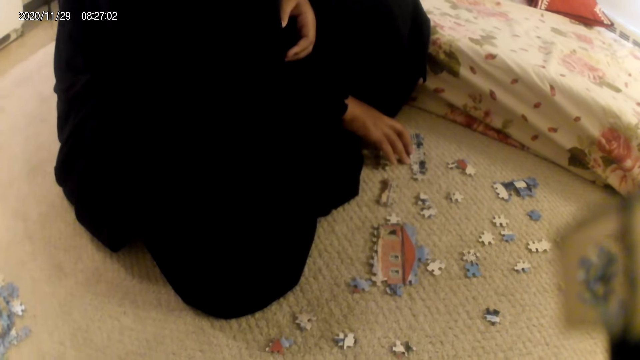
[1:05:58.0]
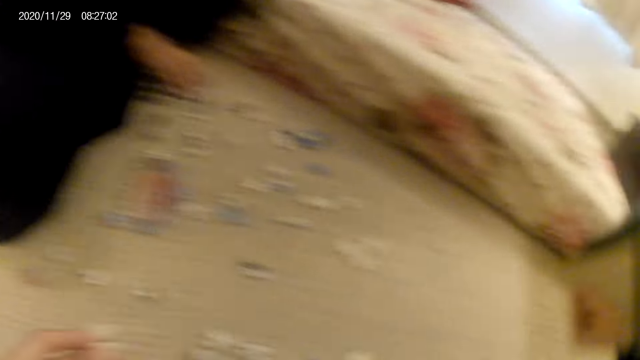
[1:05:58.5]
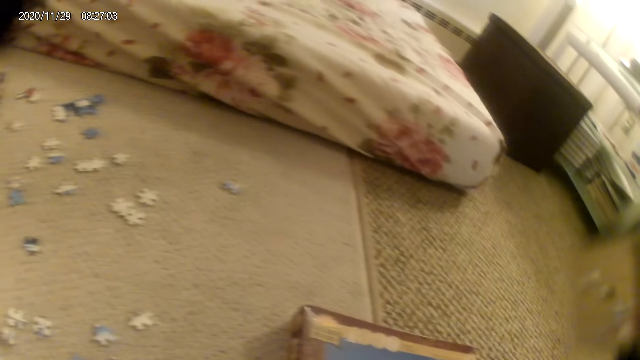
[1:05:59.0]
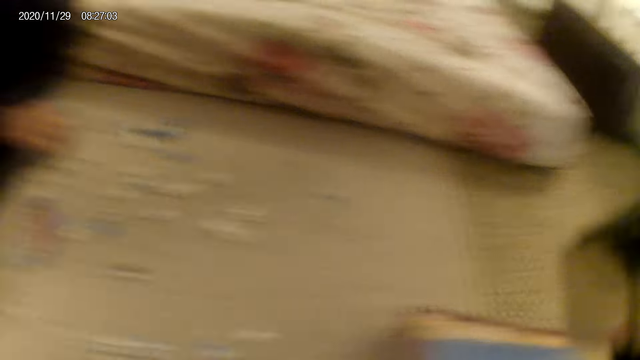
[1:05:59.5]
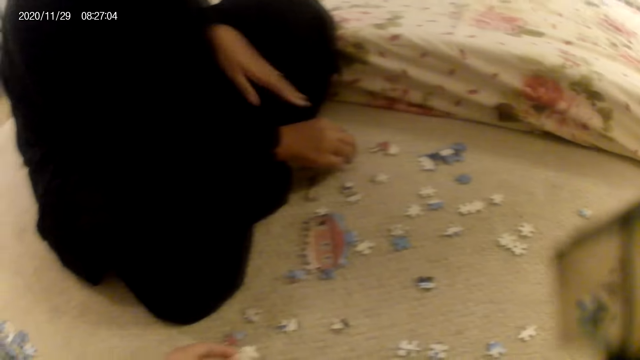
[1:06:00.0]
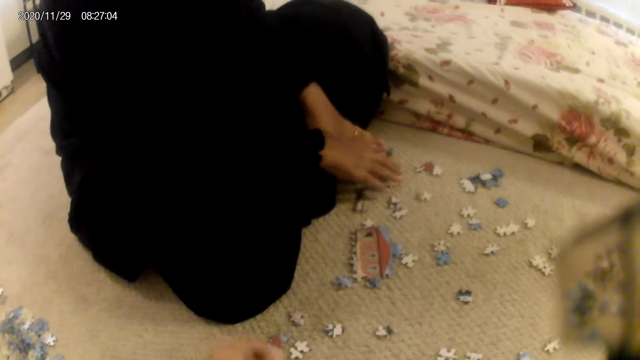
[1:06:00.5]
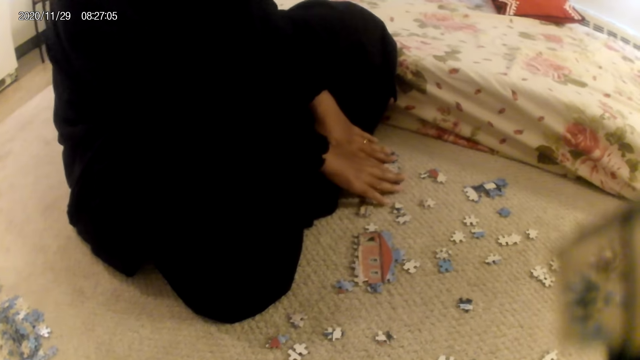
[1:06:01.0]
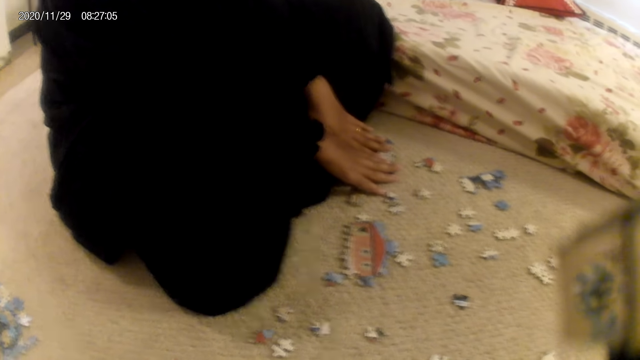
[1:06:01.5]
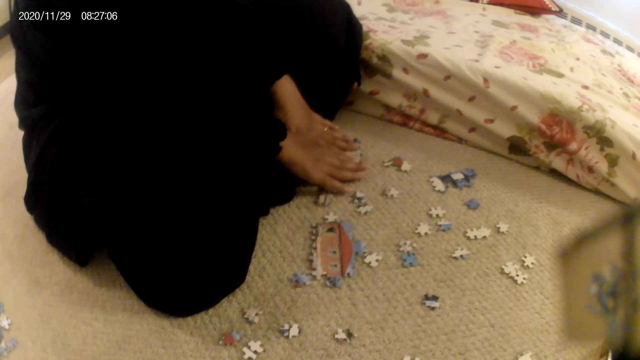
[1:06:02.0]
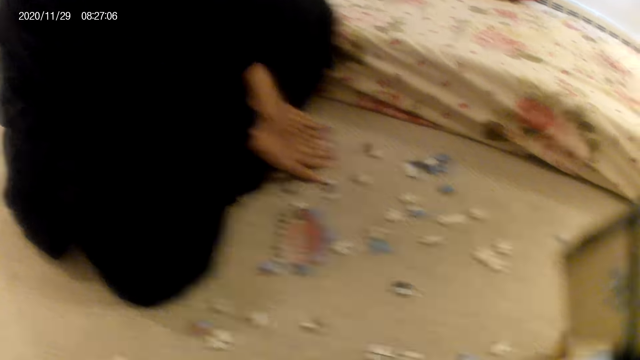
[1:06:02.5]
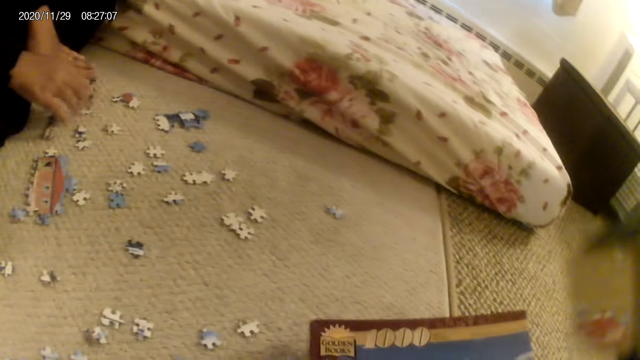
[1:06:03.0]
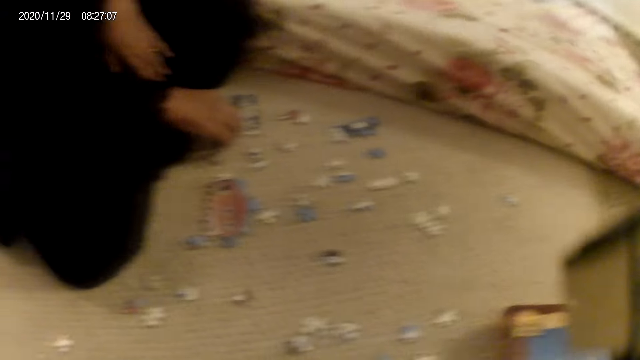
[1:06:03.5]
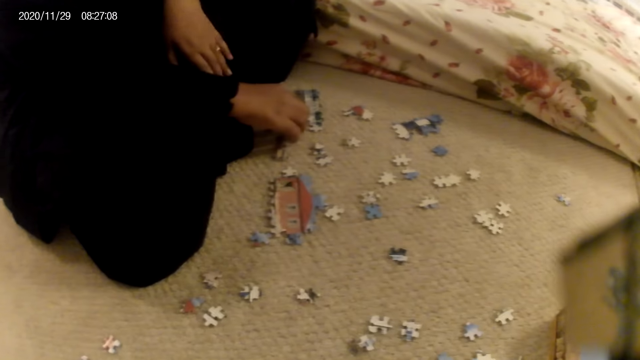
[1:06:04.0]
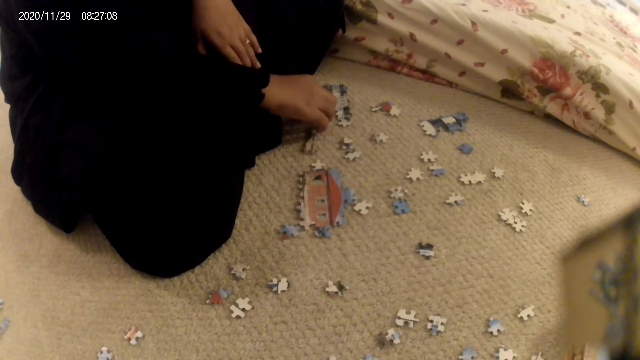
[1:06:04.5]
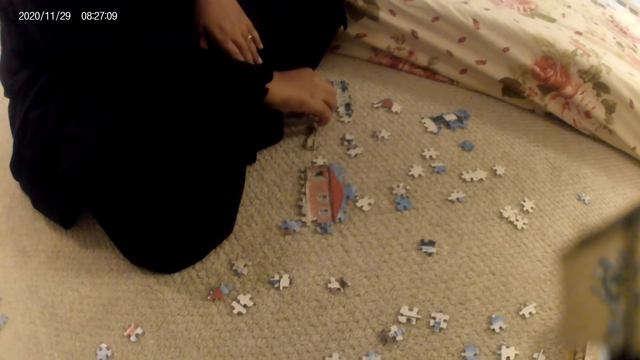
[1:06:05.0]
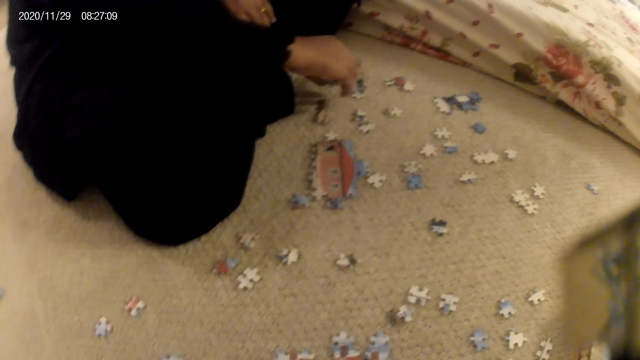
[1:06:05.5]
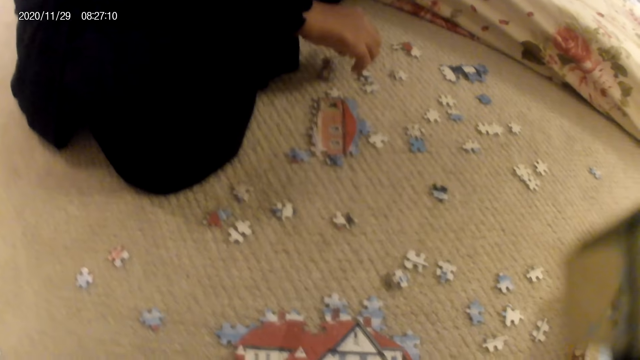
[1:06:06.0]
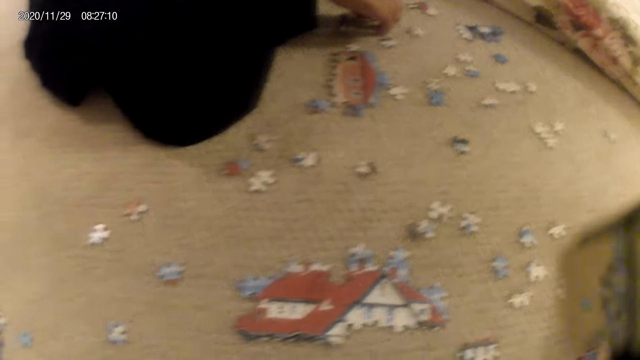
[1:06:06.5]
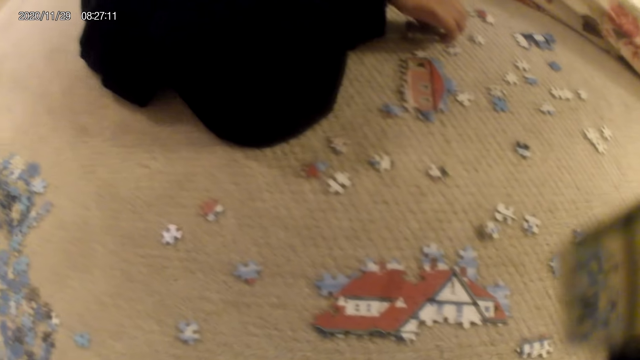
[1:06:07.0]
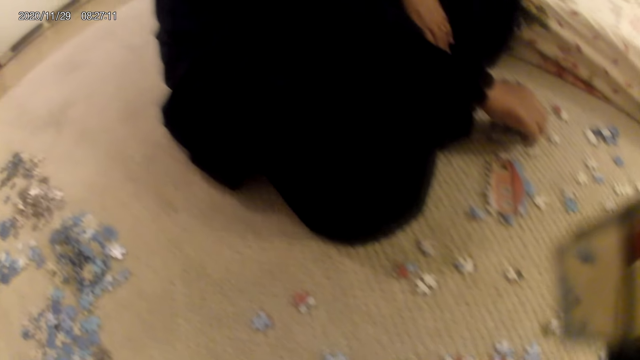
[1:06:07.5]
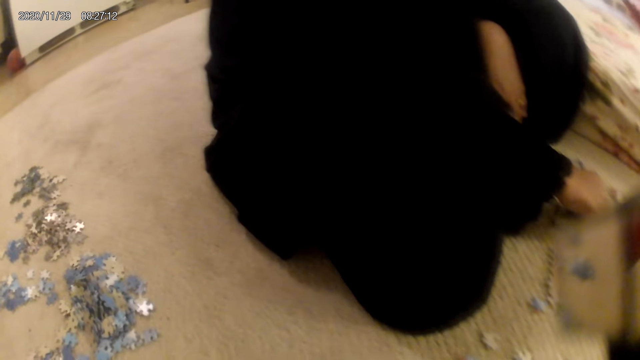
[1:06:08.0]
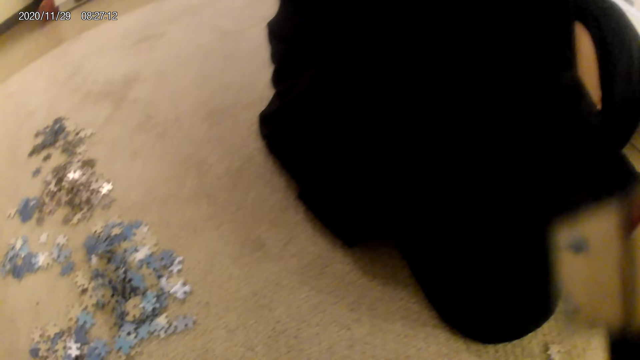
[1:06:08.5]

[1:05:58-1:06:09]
A lady stares at the puzzle structure. The camera wearer stares at the puzzle pieces box. They stare at the puzzle pieces on the floor. The lady presses the puzzle structure with the hands. The camera wearer stares at the puzzle pieces box. The lady picks a puzzle piece. The camera wearer stares at the puzzle pieces on the floor. The lady places the puzzle piece on the floor.
